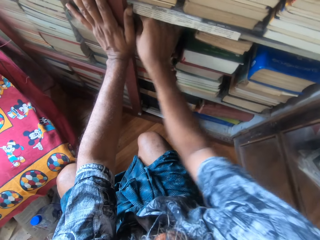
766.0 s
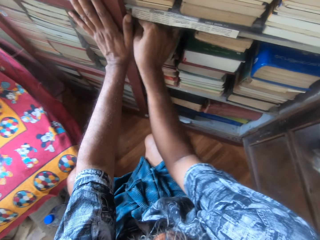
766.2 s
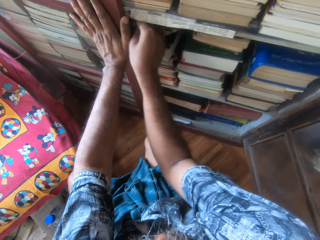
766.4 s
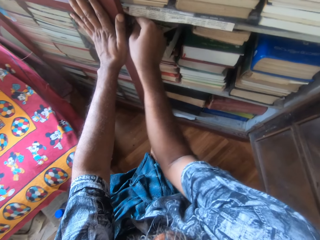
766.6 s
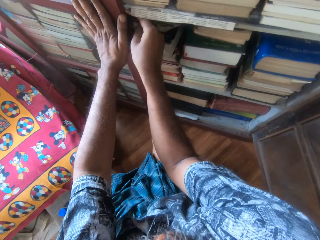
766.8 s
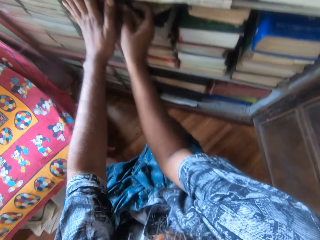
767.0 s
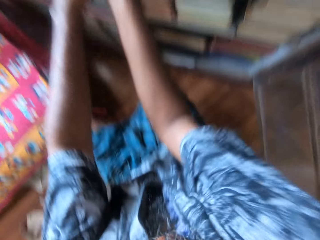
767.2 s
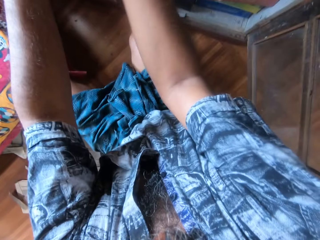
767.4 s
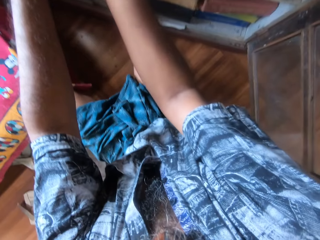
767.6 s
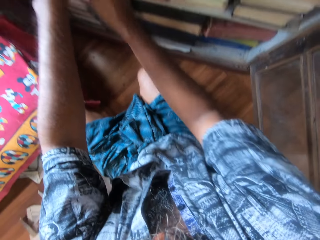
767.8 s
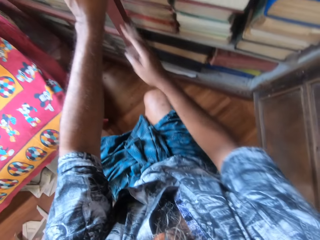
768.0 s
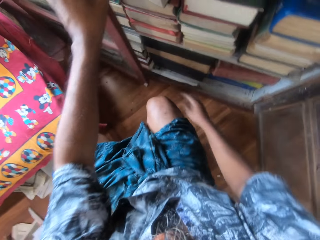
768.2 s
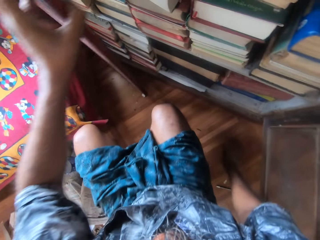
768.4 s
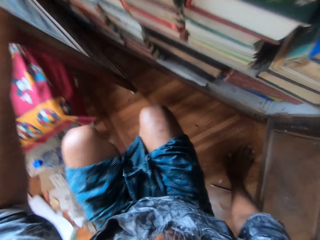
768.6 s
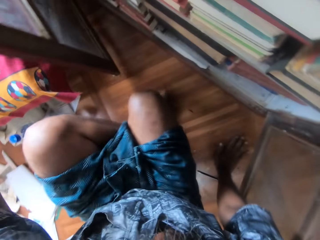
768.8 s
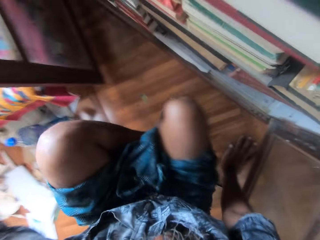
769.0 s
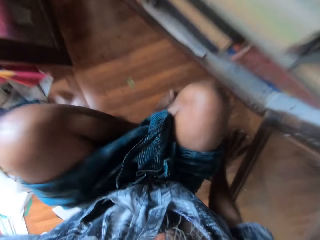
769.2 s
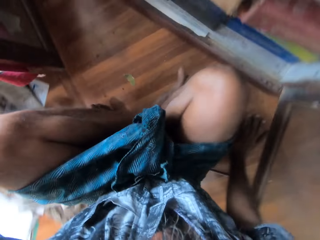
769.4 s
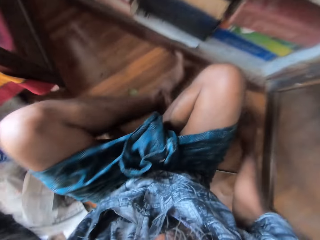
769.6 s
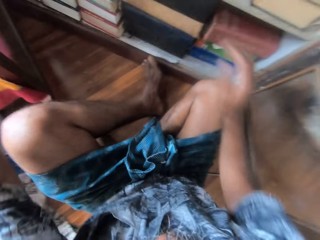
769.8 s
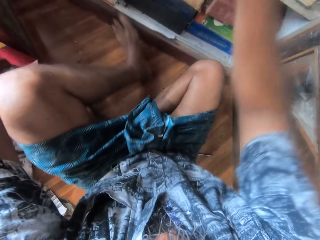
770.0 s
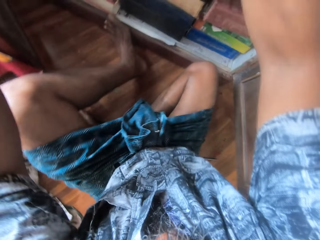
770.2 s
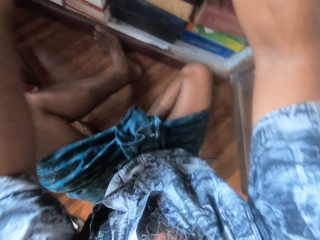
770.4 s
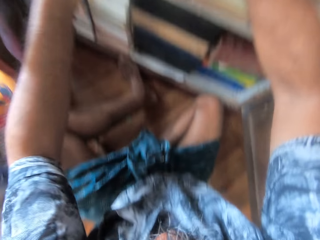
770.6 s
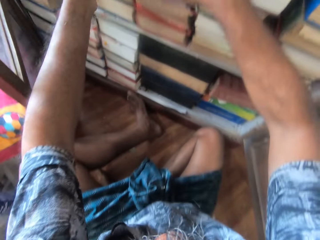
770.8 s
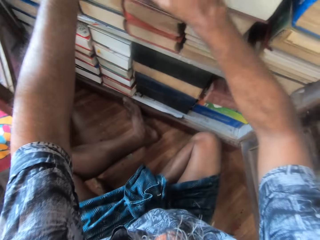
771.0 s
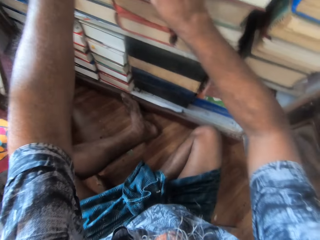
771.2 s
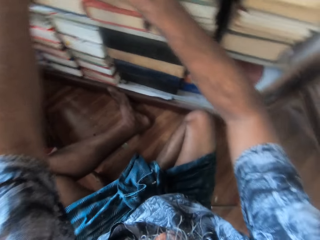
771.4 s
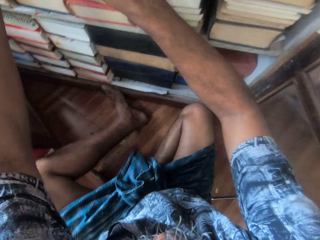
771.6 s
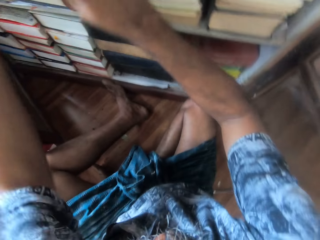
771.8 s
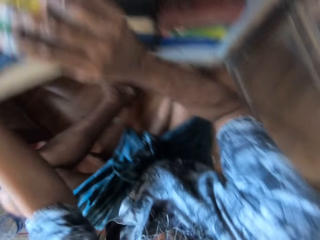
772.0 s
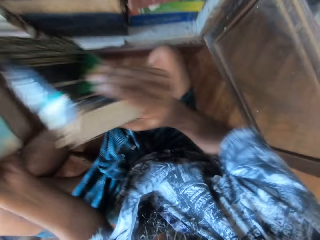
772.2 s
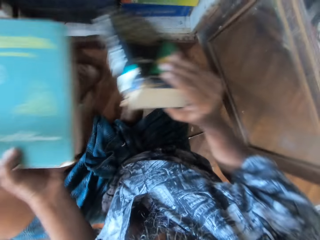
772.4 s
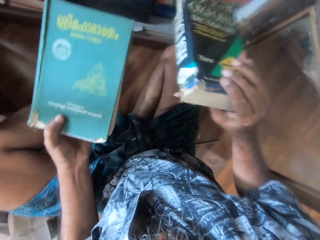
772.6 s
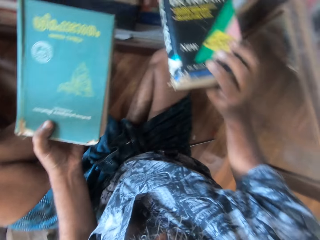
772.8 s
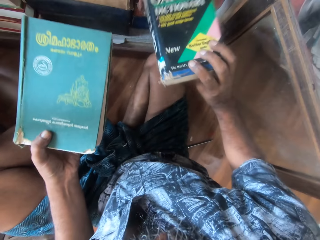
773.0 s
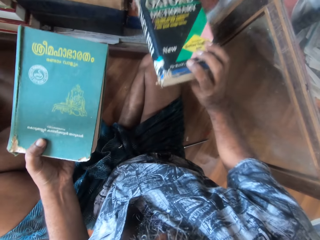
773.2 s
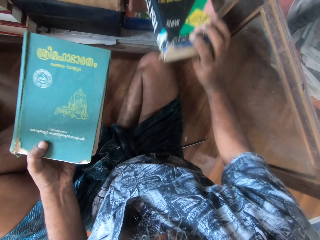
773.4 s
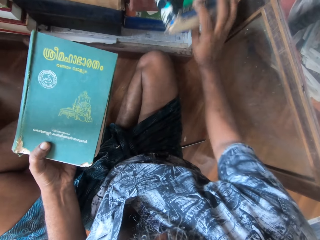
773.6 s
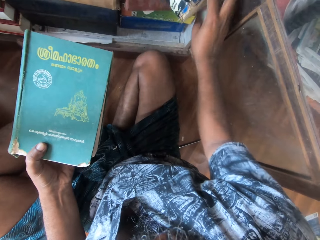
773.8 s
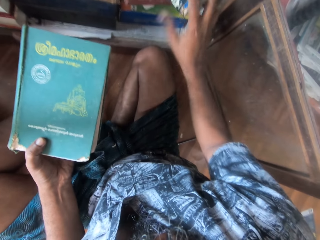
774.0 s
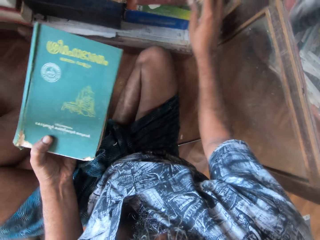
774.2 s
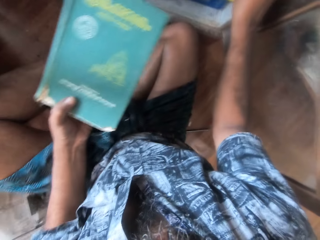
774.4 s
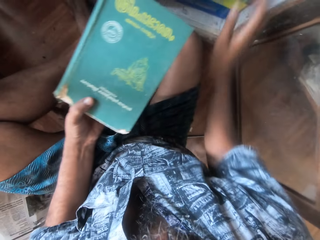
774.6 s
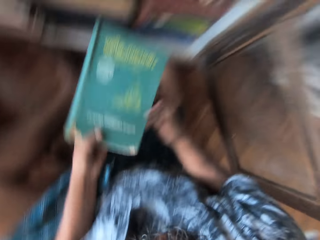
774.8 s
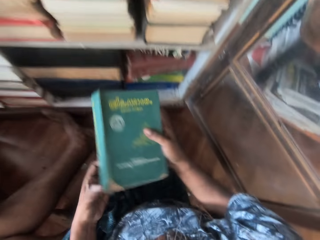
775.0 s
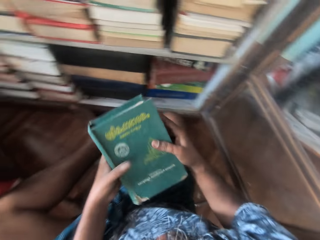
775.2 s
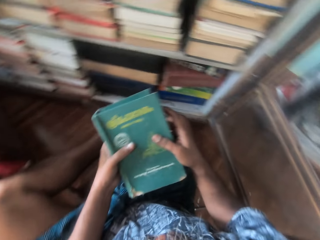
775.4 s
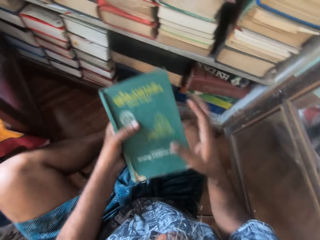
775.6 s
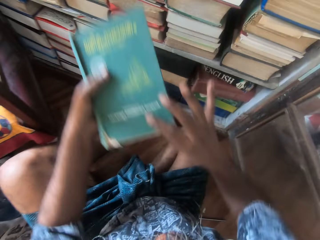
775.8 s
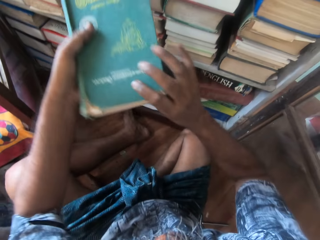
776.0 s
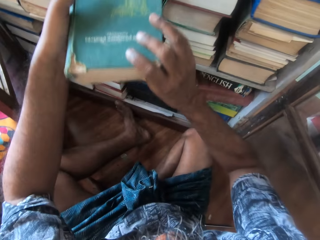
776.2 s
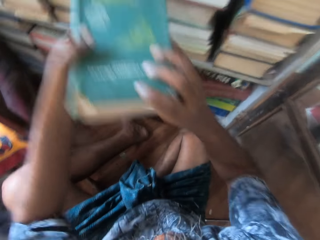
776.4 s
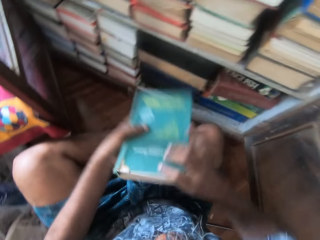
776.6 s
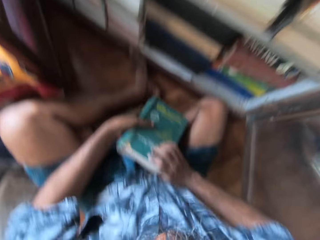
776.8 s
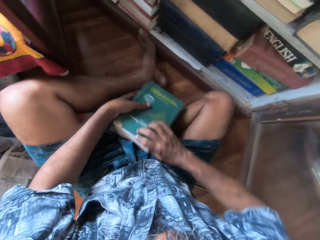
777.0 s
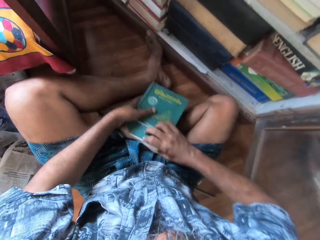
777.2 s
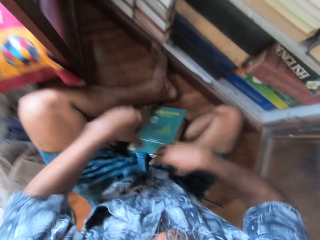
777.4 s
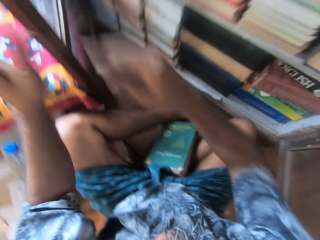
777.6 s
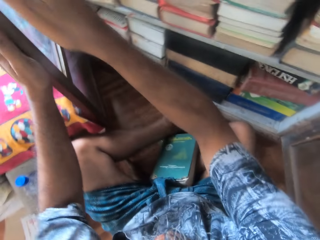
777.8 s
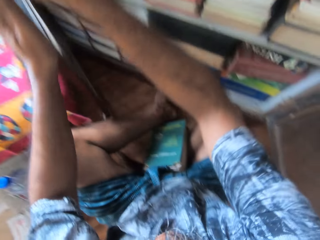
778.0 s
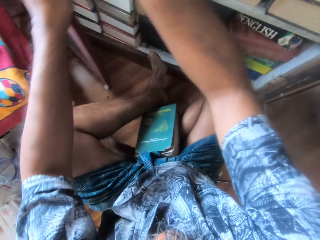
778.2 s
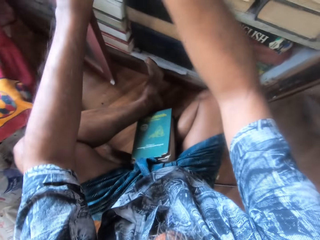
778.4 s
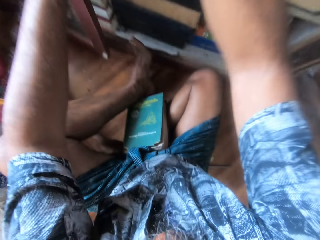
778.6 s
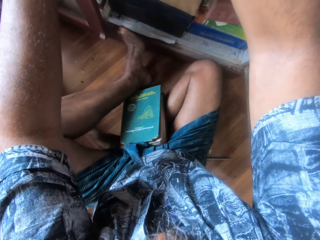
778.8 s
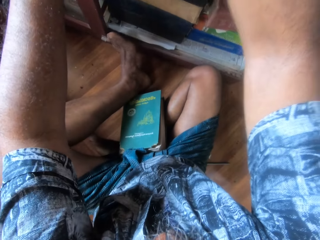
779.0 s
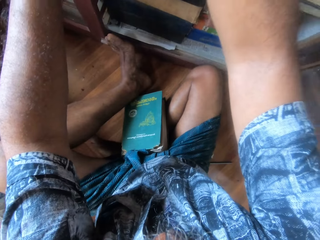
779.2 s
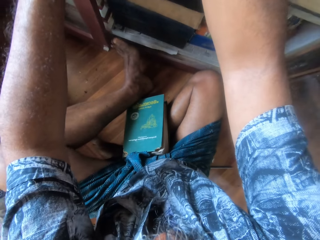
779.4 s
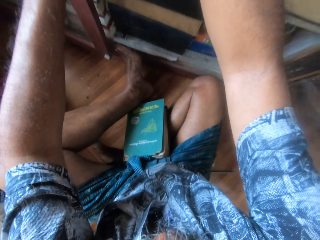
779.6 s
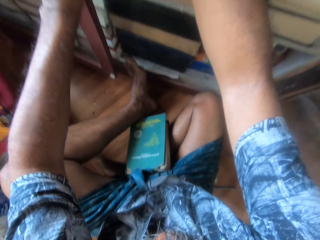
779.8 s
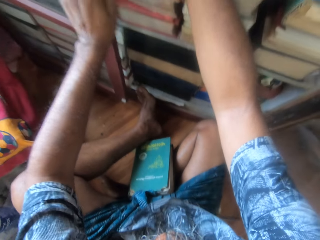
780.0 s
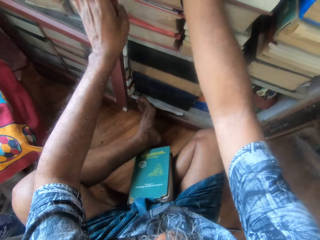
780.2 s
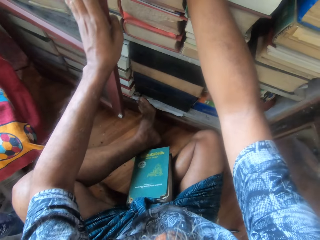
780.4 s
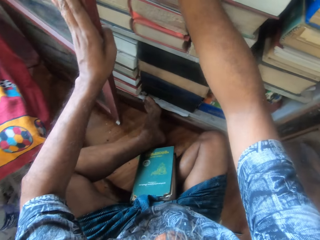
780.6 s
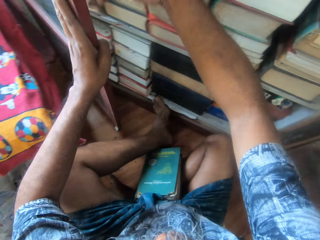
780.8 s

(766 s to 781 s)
The camera wearer opens the shelf's door with his left hand. He sits on the floor. He picks the multicolored book from the shelf with his right hand. He picks the blue colored book from the shelf with his left hand. He drops the multicolored book in the shelf with his right hand. He holds the blue book with his hands. He drops the blue book on the ground with his hands. He closes the door on the shelf with his left hand and pushes the button on the shelf door with his right hand.

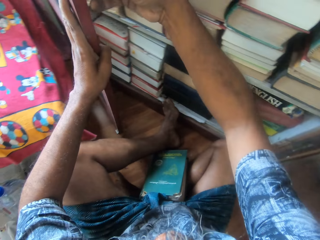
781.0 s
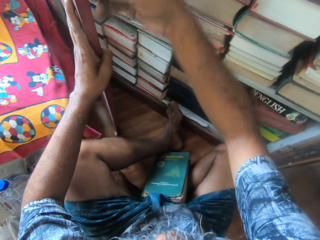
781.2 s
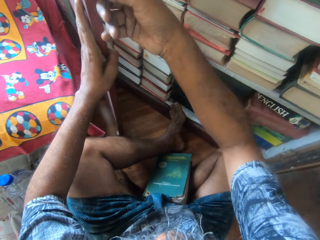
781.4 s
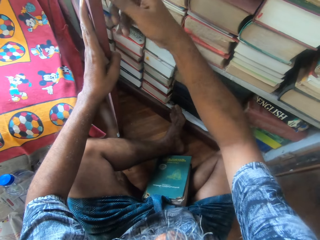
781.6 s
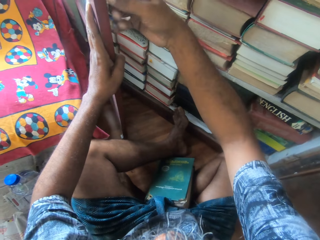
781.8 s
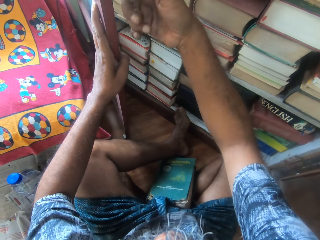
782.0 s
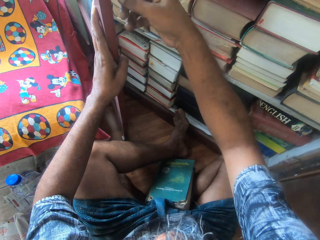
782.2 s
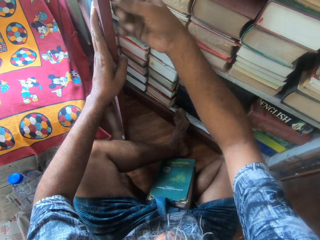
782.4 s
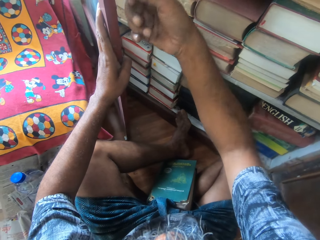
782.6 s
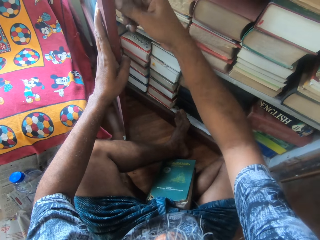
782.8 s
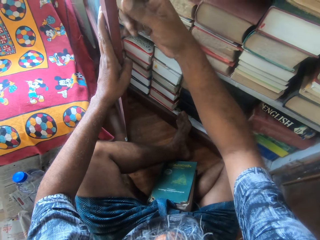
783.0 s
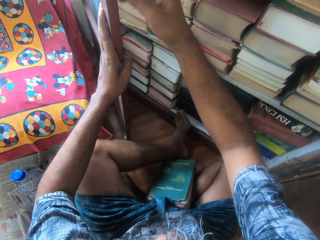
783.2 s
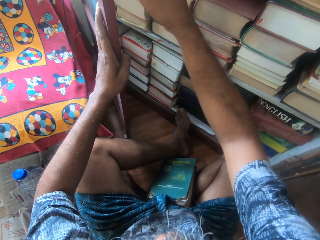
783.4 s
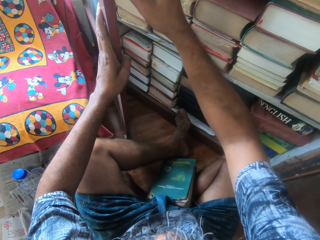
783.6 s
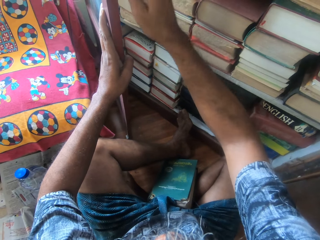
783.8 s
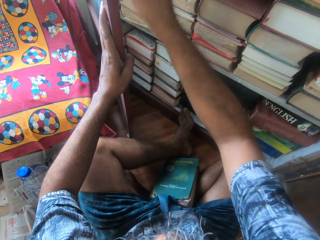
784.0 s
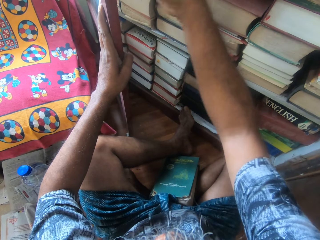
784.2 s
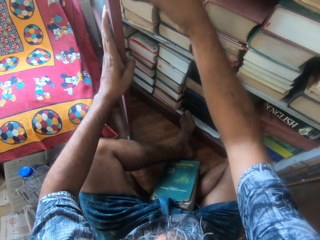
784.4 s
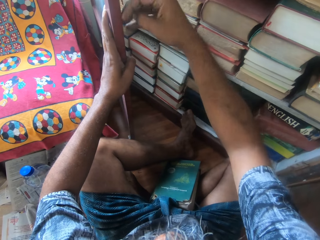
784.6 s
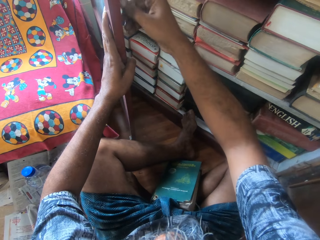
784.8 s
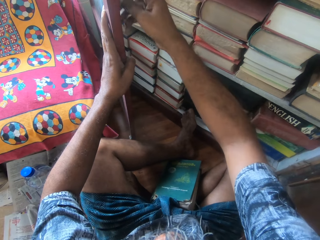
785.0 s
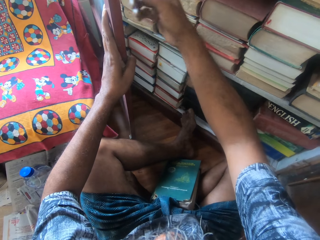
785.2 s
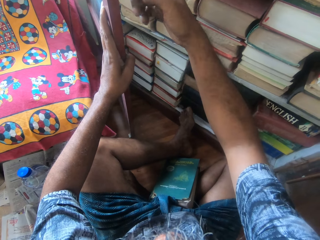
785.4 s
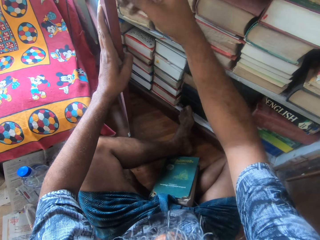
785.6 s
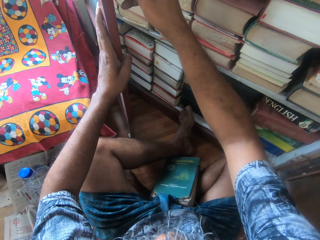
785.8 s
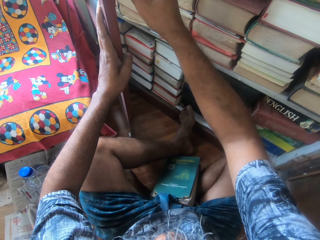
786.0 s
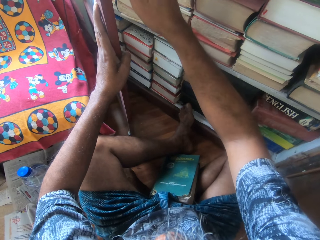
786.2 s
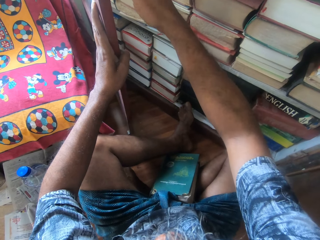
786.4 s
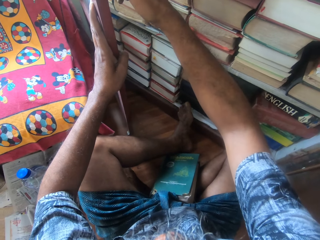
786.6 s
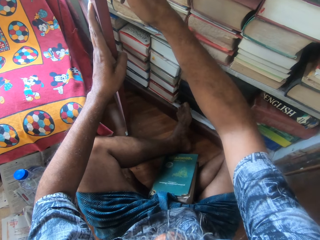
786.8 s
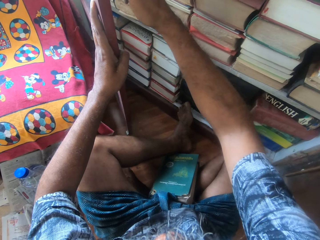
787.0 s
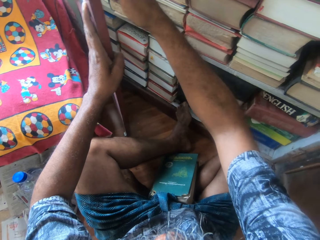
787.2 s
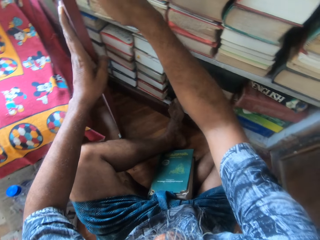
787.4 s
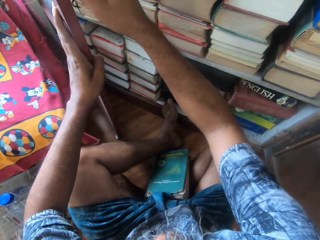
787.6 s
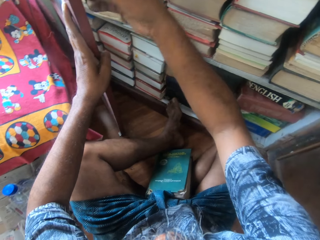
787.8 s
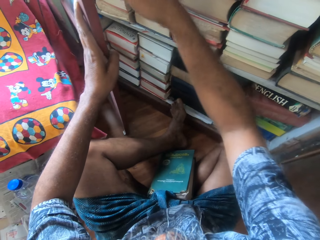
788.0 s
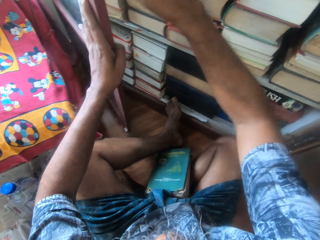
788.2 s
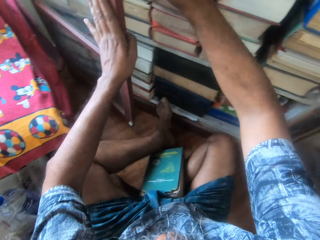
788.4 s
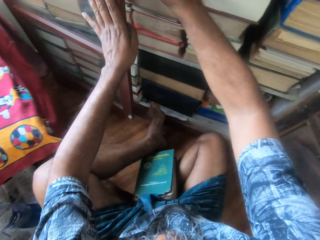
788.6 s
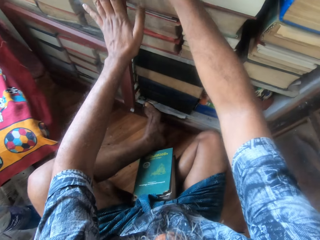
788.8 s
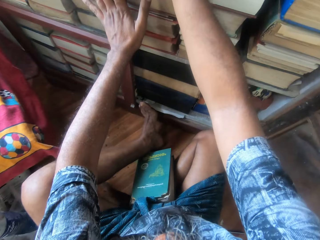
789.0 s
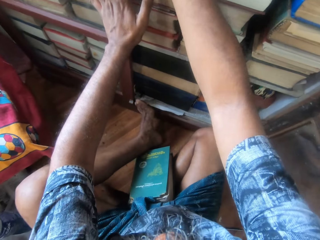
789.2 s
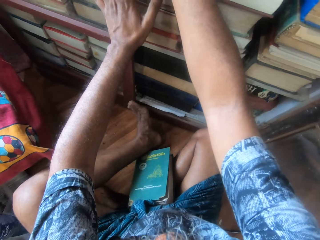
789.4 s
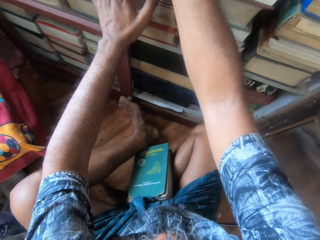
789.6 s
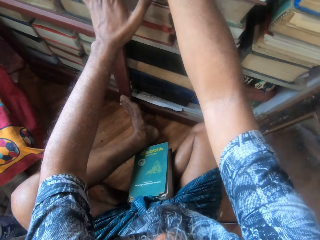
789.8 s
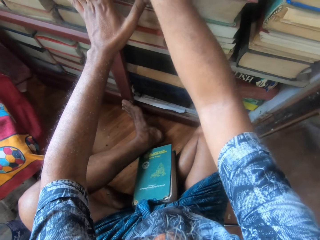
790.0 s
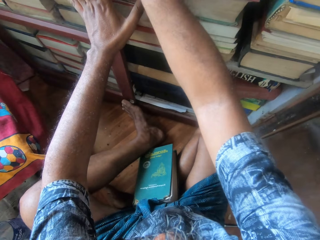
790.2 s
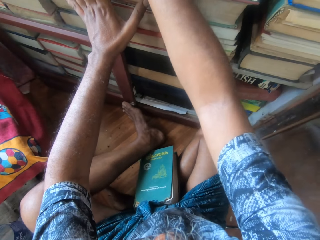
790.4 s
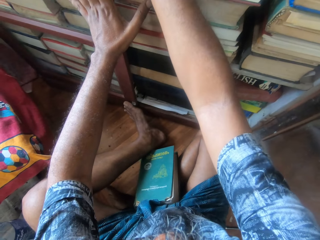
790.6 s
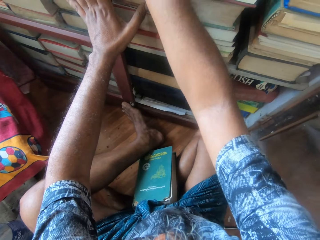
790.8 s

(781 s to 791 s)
The camera wearer adjusts the door lock. He closes the door on the shelf with his left hand.
